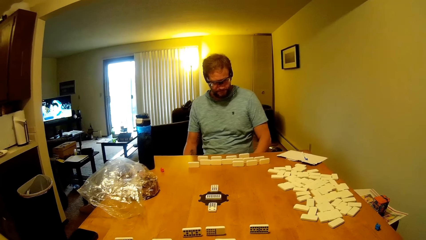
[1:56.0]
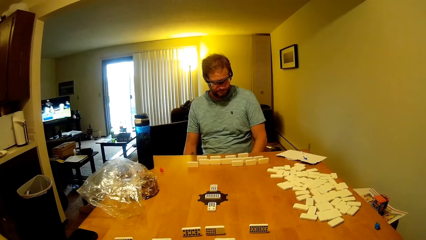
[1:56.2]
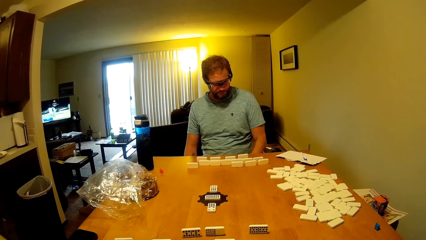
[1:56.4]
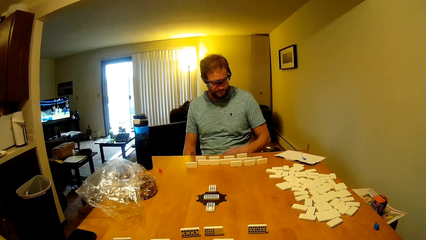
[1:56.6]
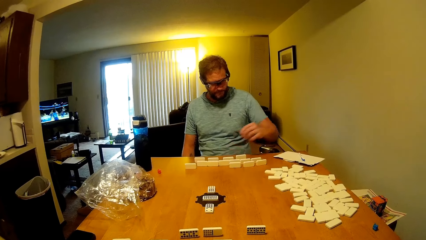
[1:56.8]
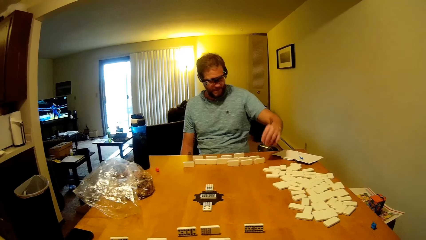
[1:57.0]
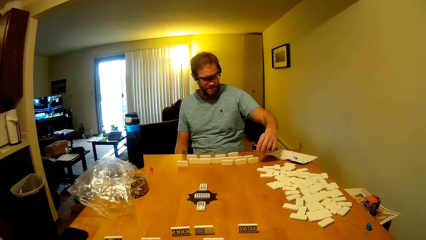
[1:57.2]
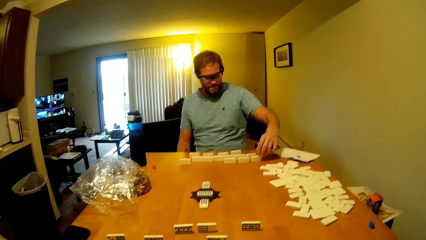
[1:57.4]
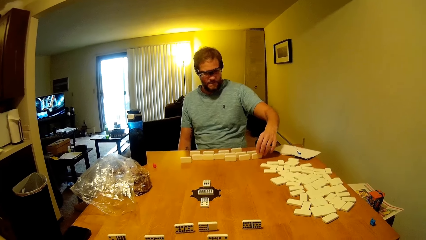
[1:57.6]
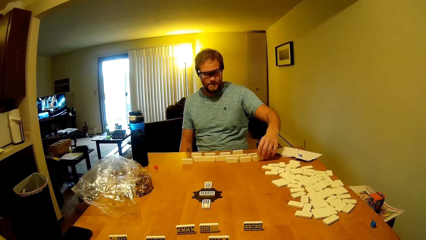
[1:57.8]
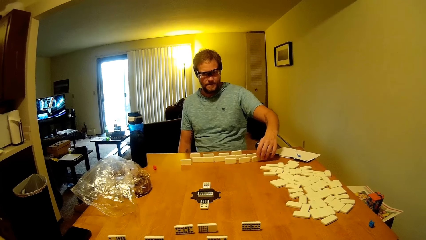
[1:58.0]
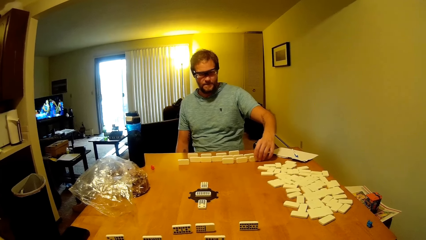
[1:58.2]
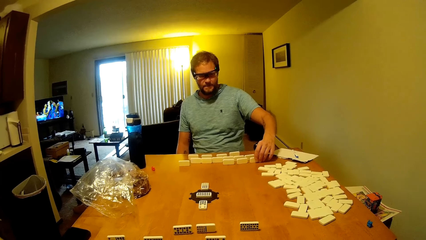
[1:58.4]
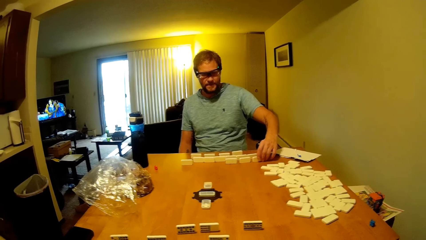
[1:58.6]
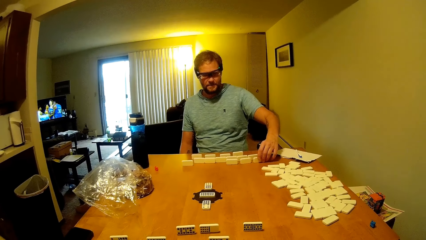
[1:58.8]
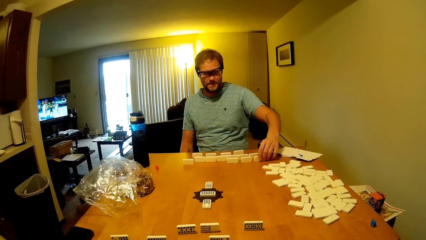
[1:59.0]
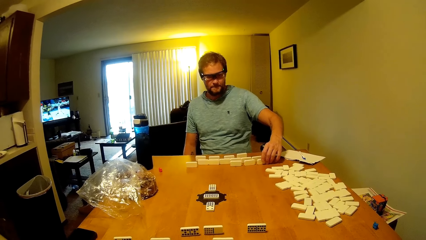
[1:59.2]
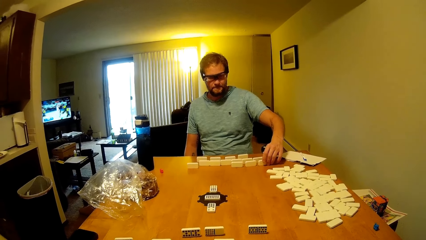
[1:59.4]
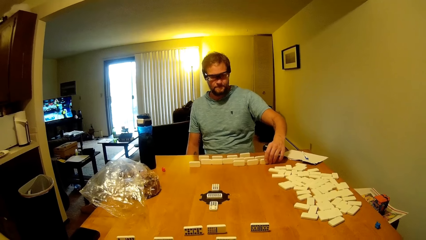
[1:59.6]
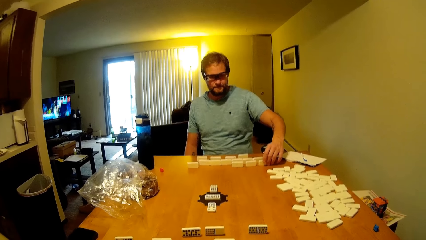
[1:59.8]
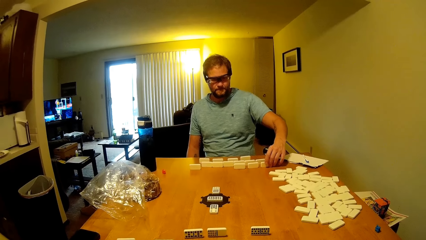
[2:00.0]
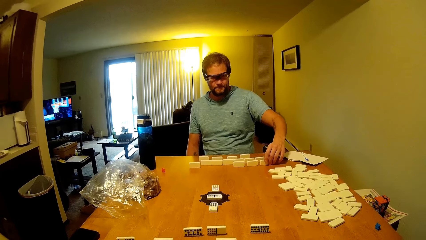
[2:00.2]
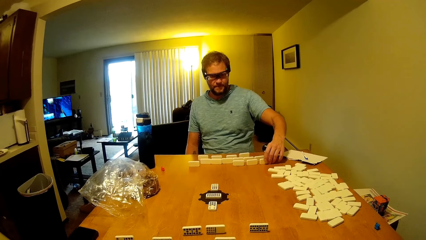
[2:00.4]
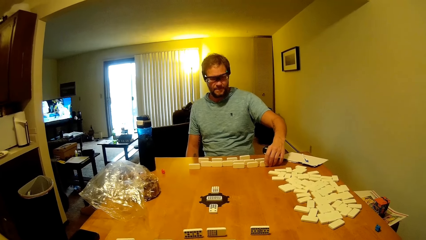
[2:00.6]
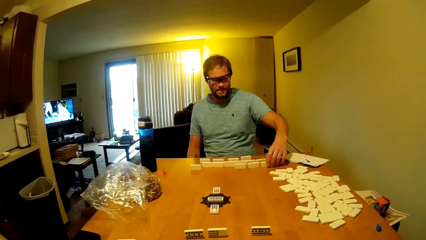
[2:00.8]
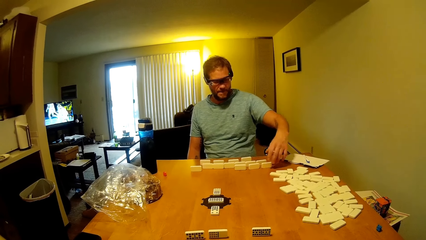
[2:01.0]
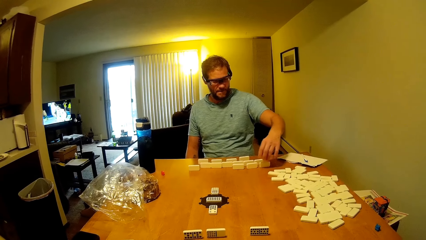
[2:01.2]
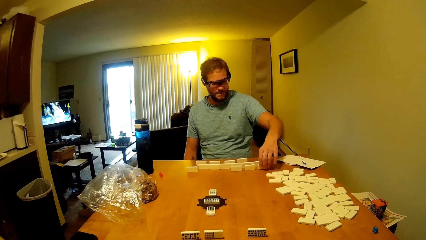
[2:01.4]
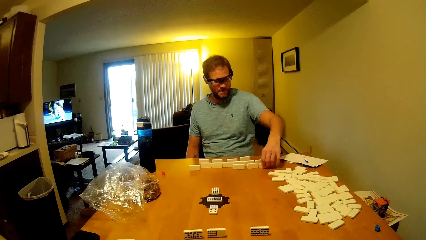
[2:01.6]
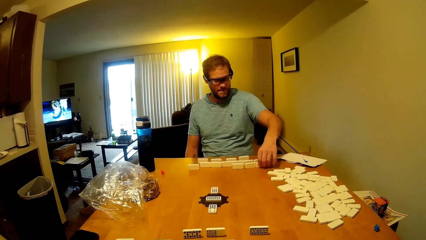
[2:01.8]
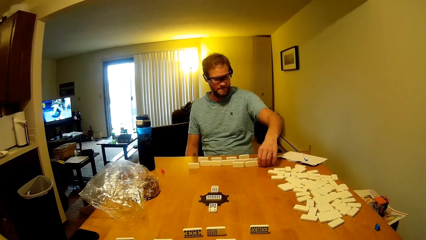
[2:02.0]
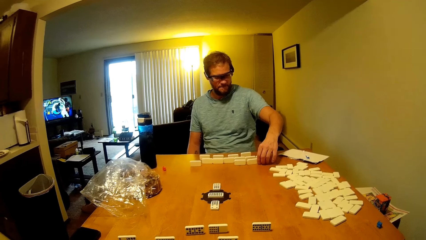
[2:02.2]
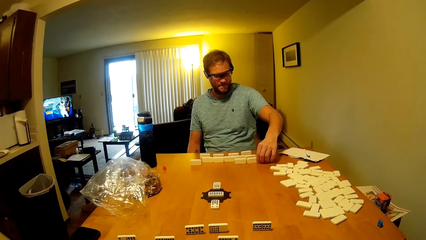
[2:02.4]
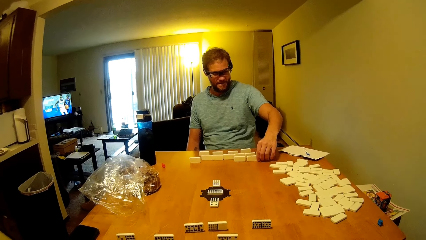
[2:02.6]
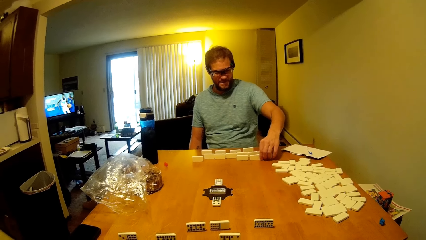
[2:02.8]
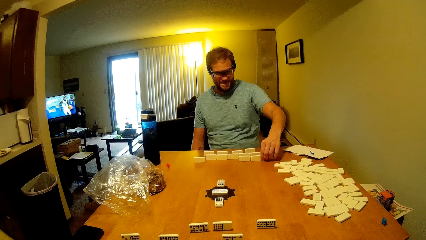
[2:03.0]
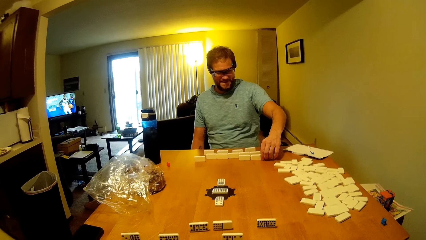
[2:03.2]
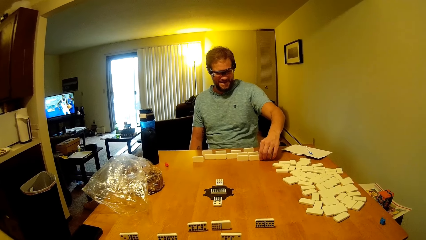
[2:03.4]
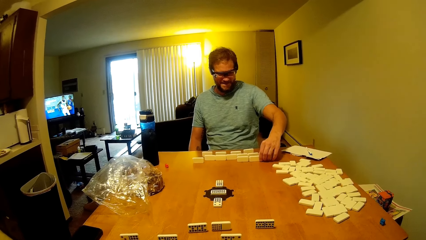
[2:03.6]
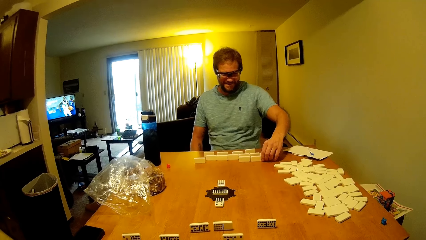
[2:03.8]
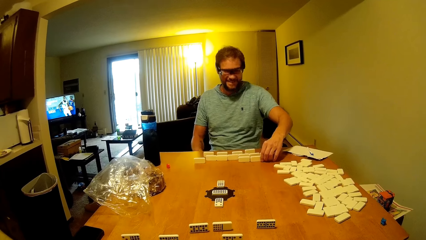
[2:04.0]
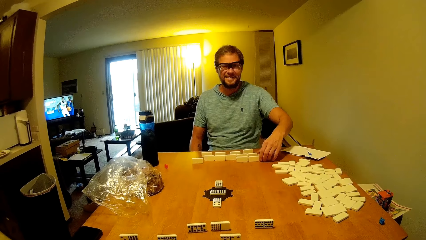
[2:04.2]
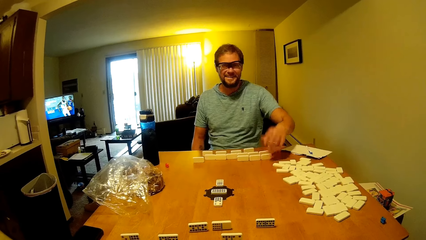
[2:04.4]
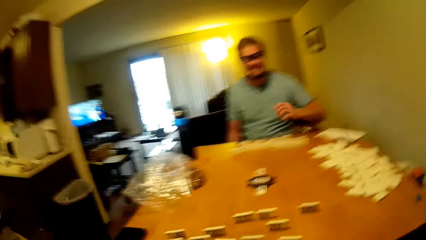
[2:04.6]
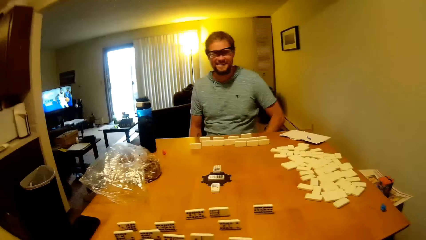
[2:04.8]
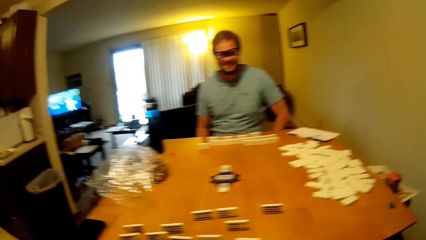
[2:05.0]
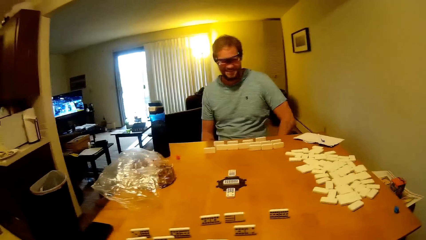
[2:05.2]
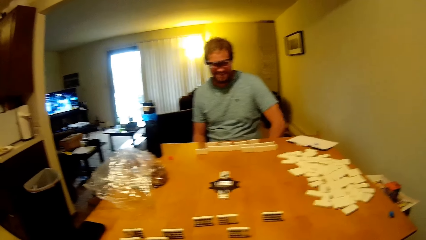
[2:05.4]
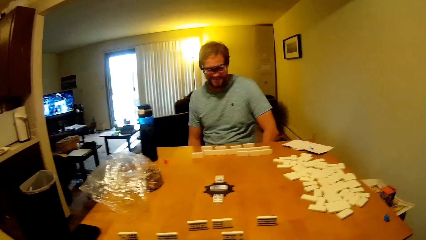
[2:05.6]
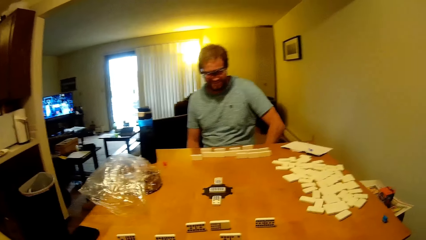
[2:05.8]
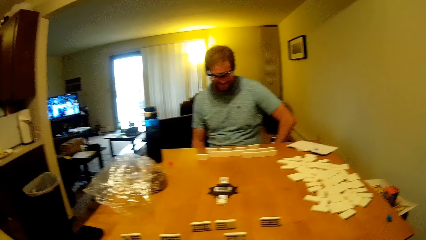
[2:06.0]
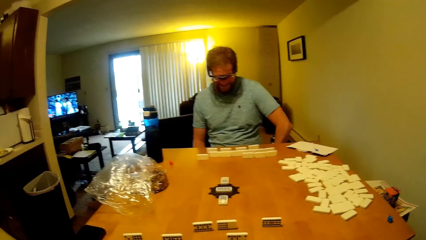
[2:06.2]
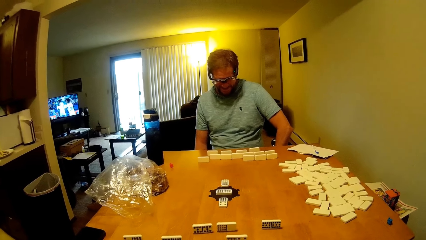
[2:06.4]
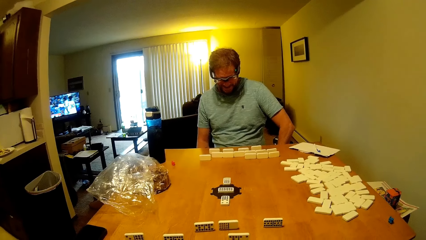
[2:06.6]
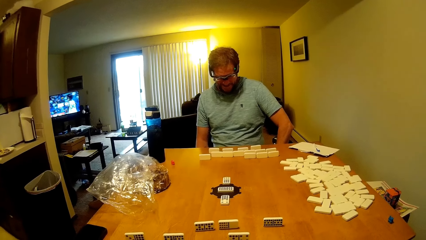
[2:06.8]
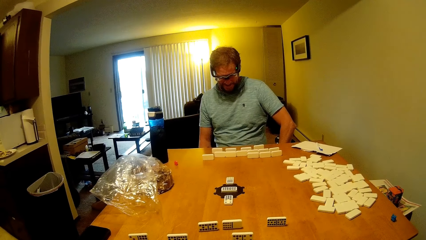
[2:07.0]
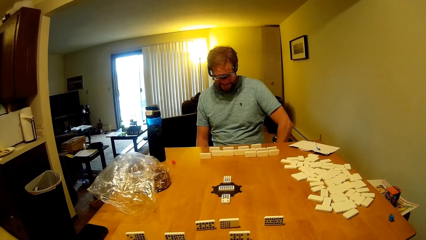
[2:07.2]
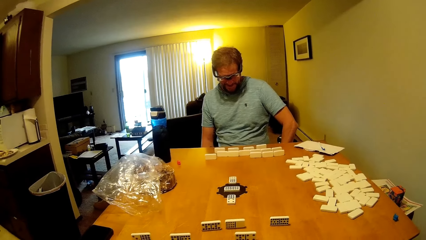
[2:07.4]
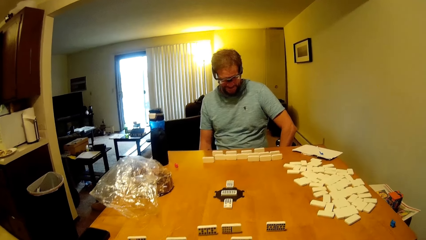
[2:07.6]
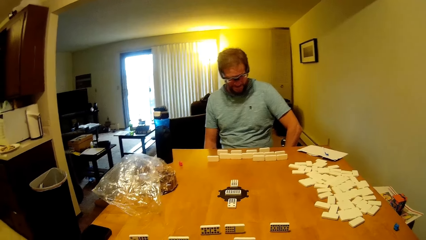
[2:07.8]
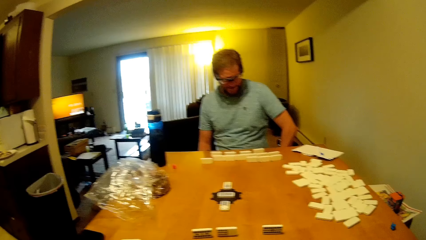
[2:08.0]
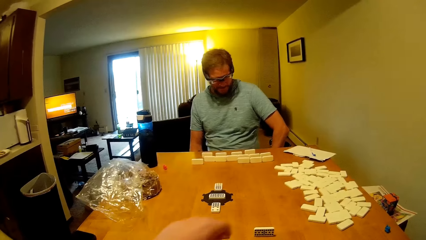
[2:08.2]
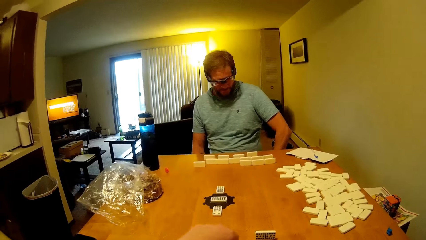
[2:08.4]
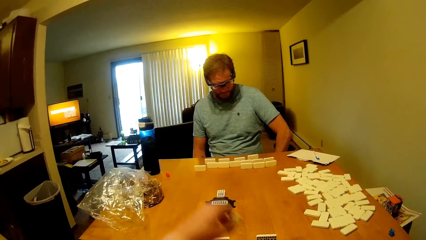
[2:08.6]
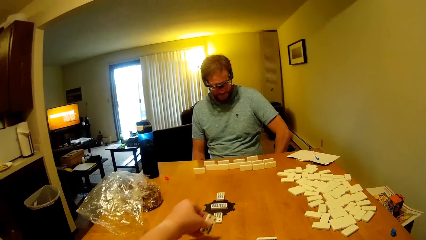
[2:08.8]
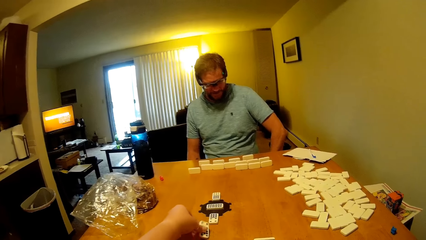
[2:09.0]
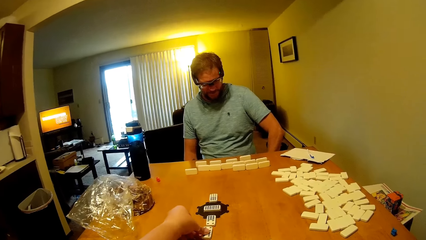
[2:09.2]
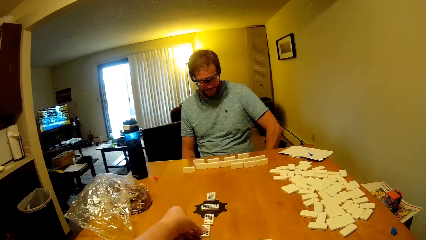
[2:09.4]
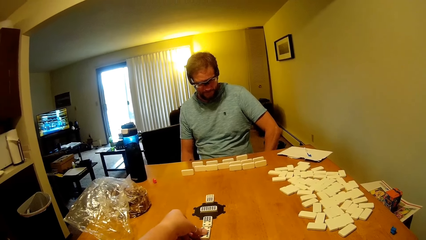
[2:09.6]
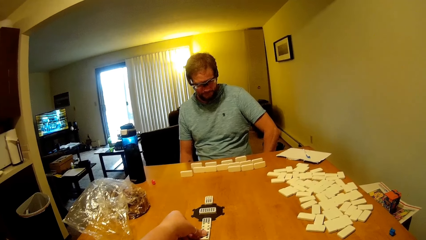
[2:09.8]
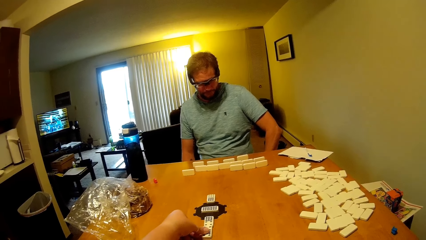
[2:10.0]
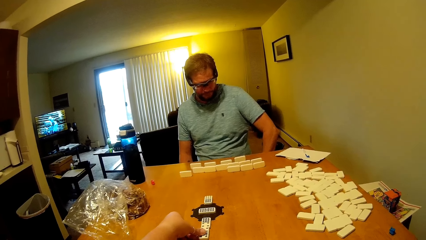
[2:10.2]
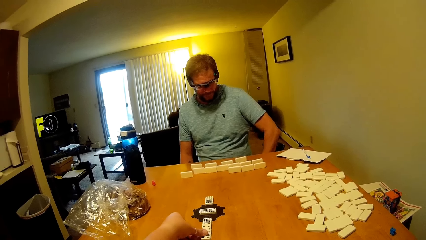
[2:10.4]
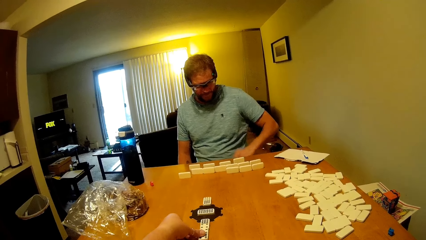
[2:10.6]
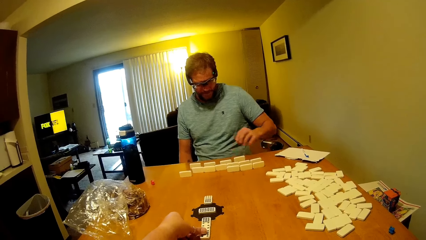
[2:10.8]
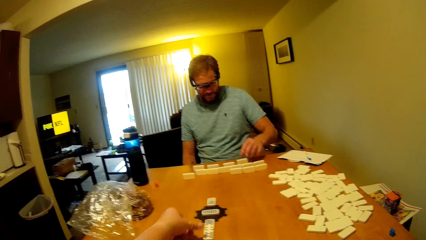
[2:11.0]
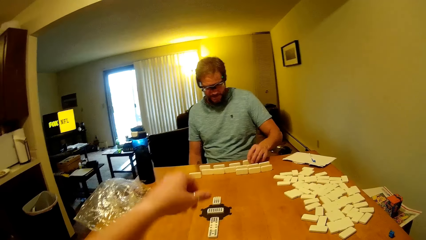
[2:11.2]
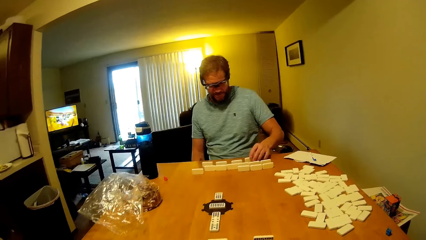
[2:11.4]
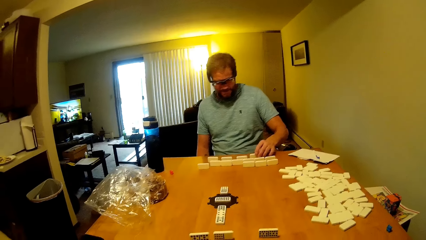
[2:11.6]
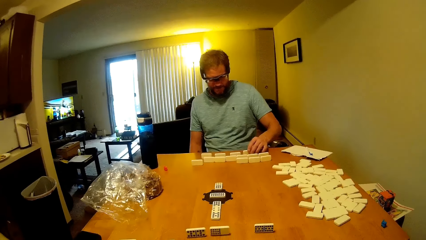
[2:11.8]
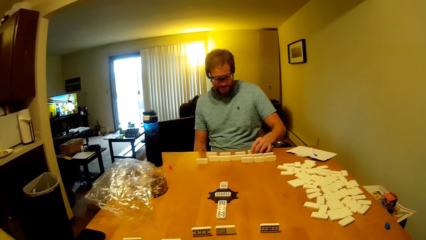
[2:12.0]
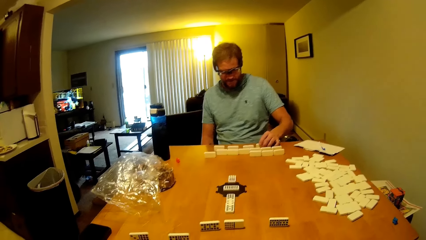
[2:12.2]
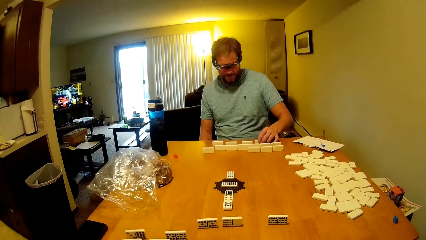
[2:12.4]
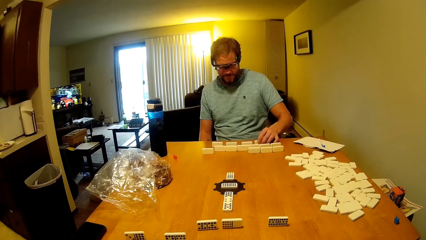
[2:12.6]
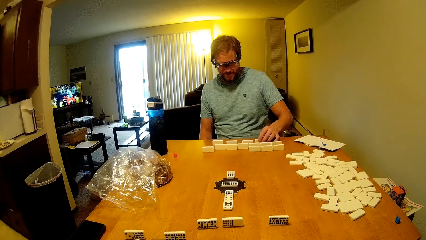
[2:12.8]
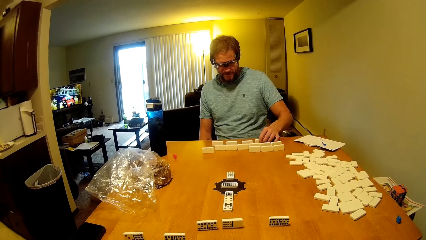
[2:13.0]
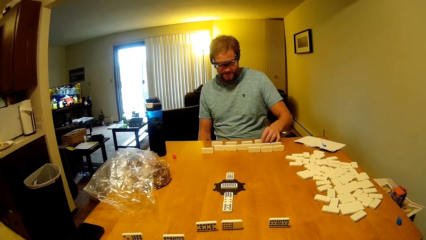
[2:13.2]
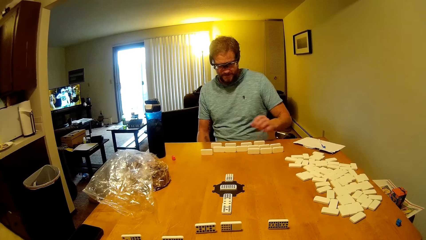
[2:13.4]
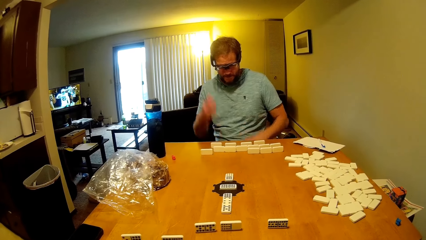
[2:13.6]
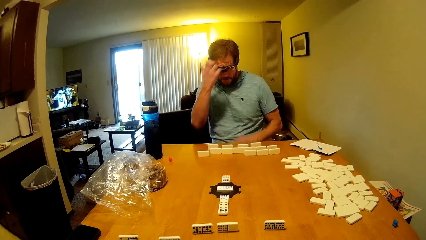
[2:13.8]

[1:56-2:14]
A man looks at the dominoes game. The man touches the domino on the table. The camera wearer talks to the man. The man moves a word board. The man talks to the camera wearer. The camera wearer talks to the man. The man touches the domino on the table. The man talks to the camera wearer. The man looks at the camera wearer. The camera wearer talks to the man. The man talks to the camera wearer. The camera wearer picks up the domino on the table. The man talks to the camera wearer. The camera wearer puts the domino on the table. The man touches the domino on the table.
